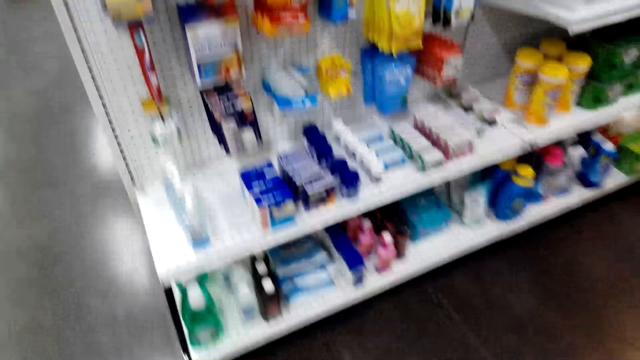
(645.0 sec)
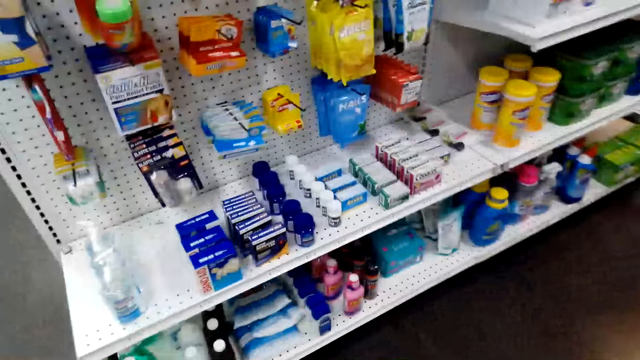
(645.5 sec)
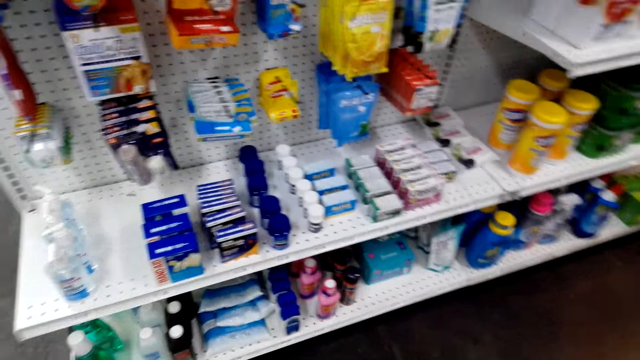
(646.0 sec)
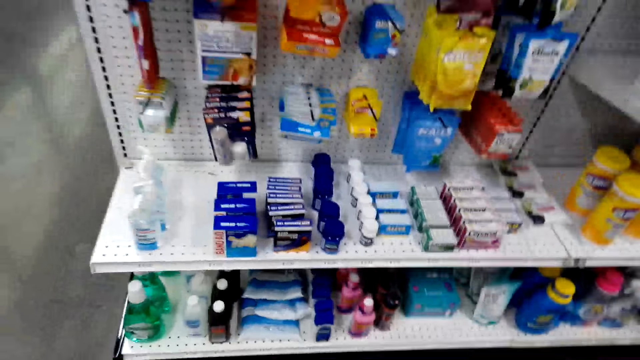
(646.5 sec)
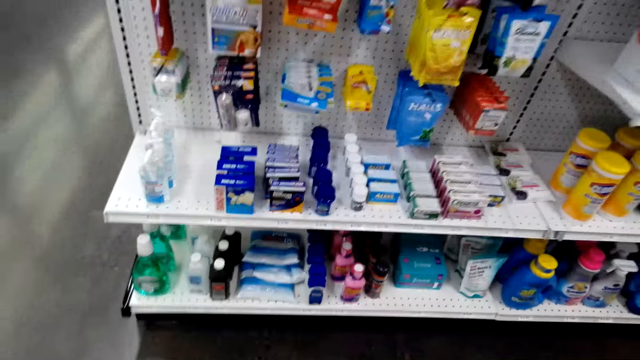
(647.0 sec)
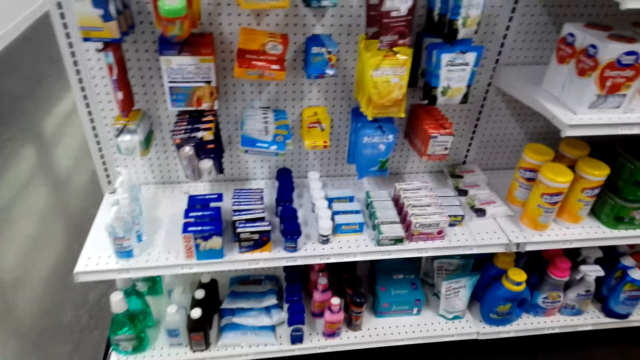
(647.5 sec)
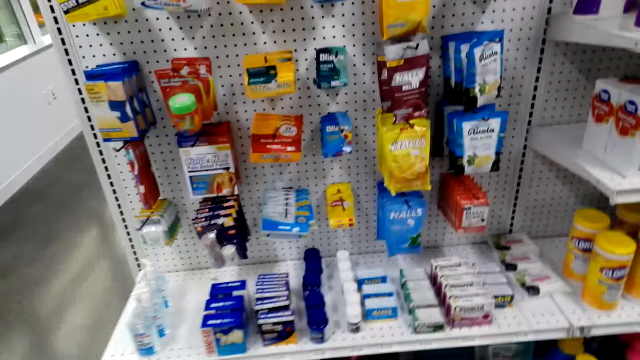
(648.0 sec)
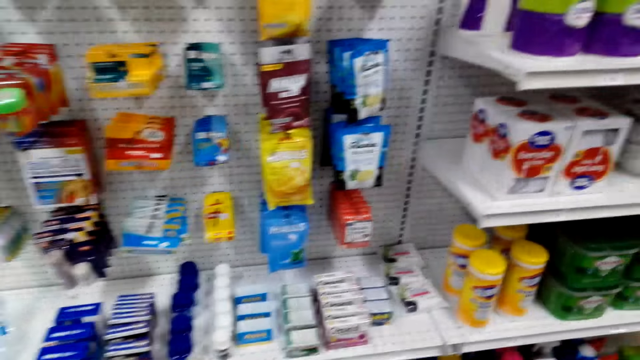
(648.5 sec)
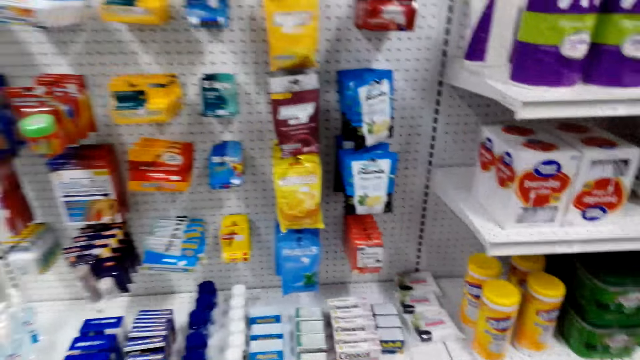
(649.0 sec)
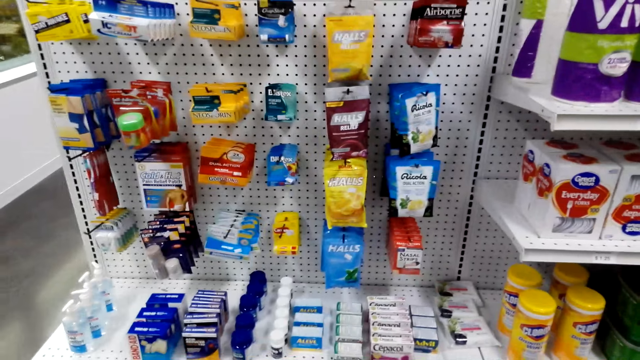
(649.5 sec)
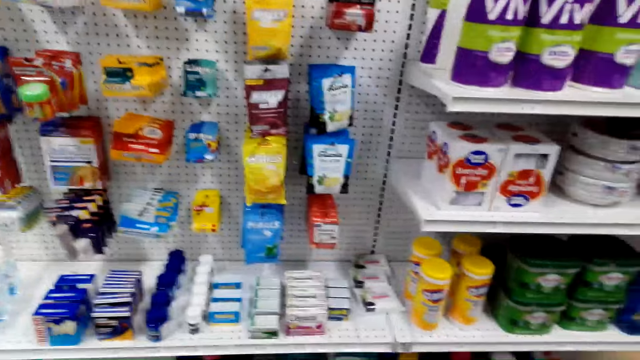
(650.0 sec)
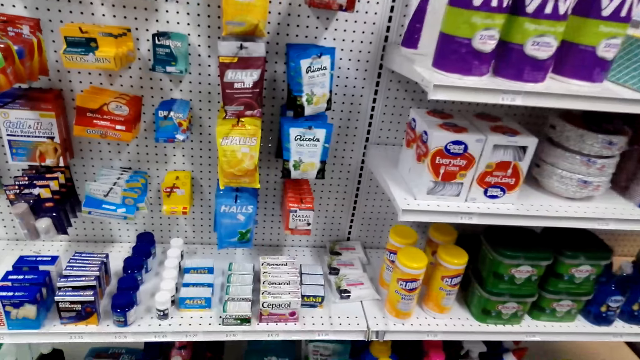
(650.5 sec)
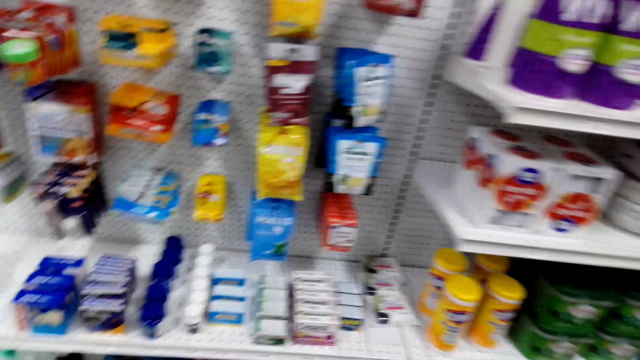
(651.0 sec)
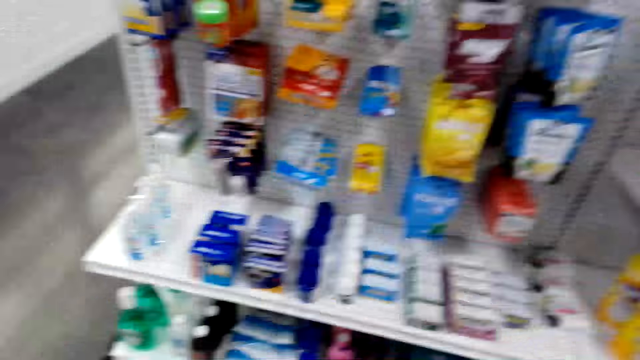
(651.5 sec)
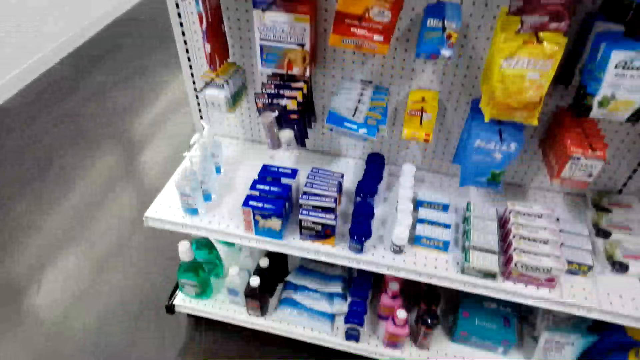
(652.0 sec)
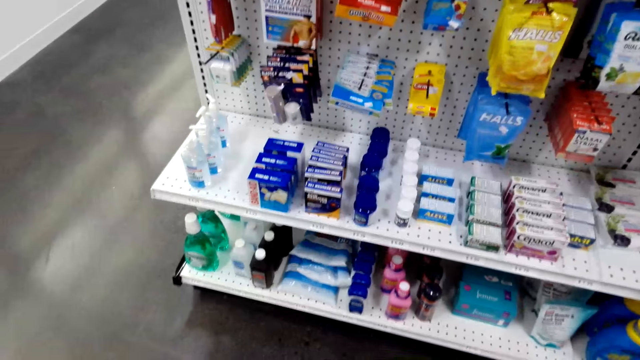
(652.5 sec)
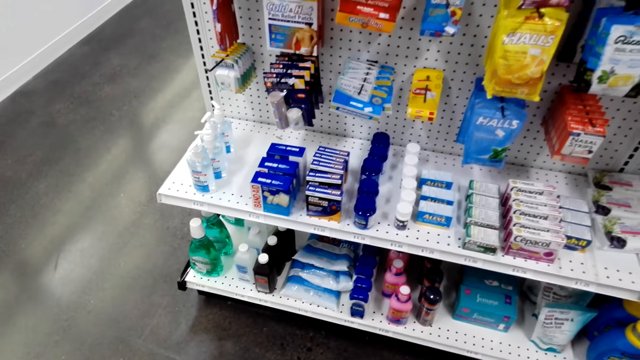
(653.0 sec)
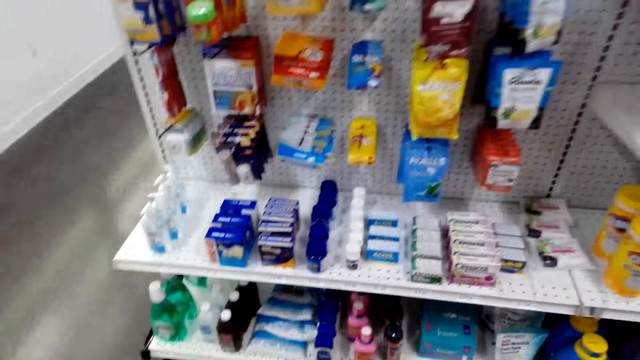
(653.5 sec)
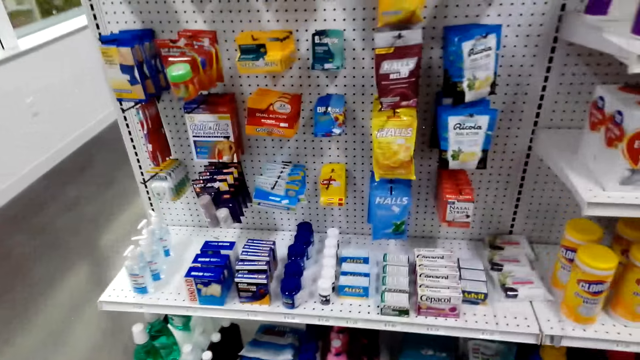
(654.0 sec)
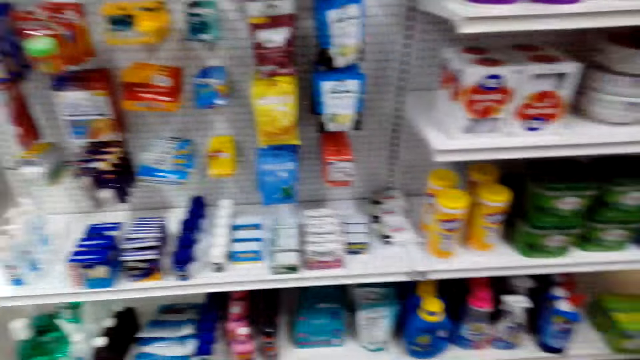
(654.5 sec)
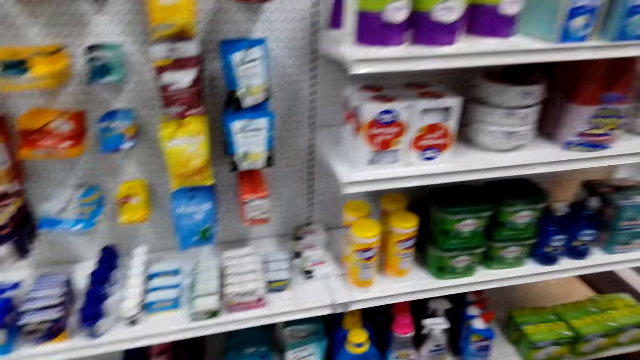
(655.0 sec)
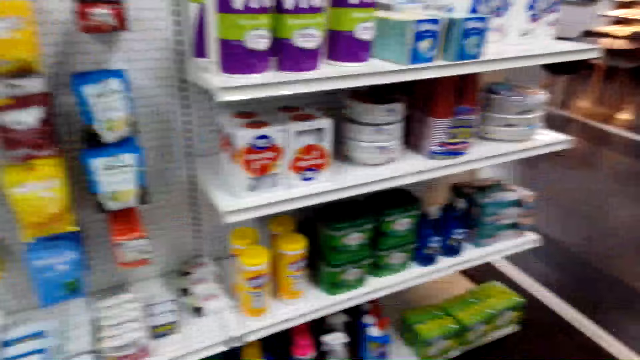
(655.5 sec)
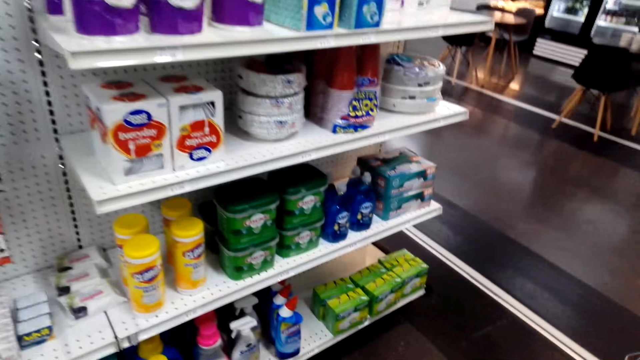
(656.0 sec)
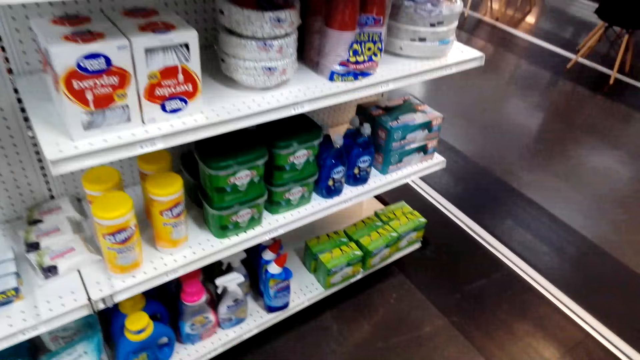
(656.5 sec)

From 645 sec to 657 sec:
The camera wearer stands in the store.

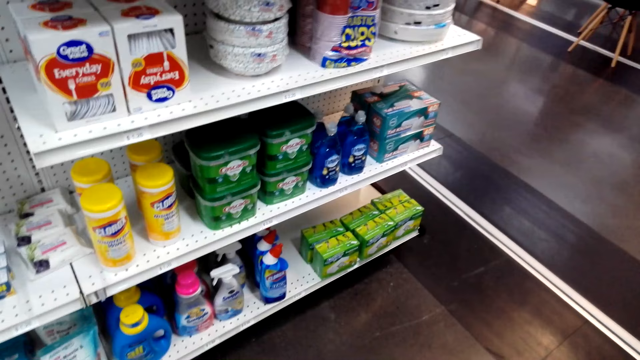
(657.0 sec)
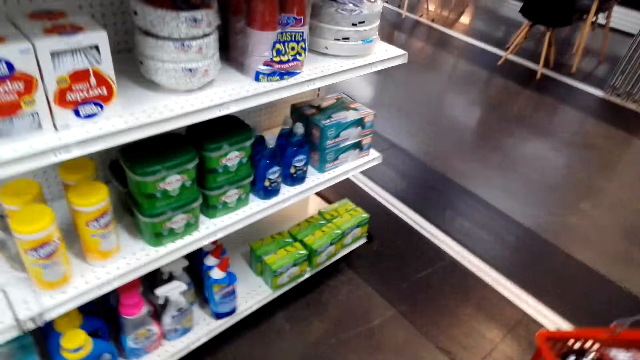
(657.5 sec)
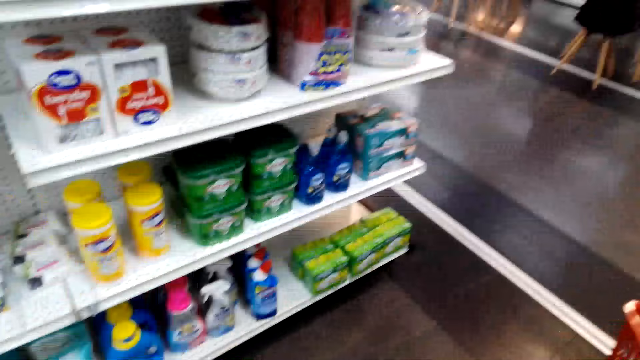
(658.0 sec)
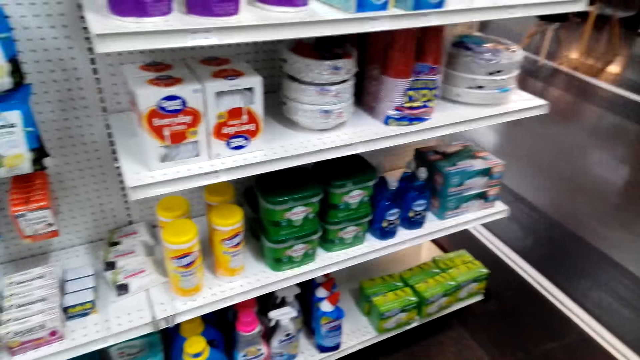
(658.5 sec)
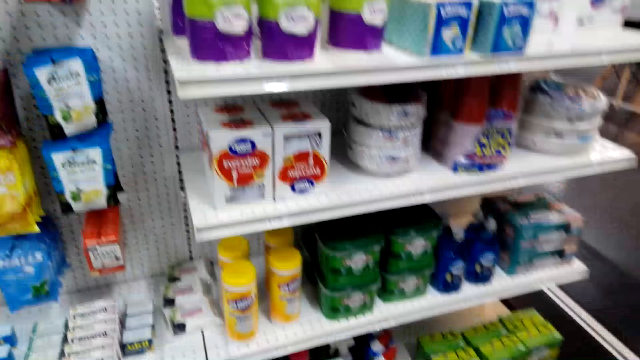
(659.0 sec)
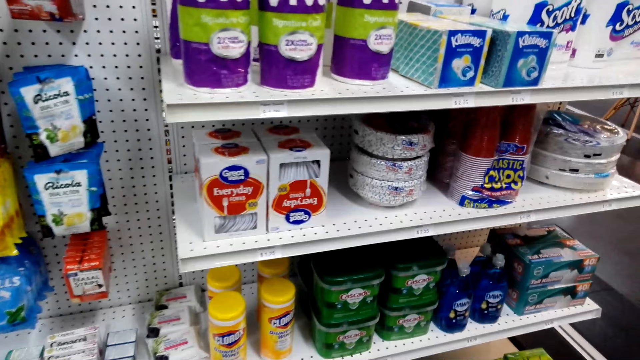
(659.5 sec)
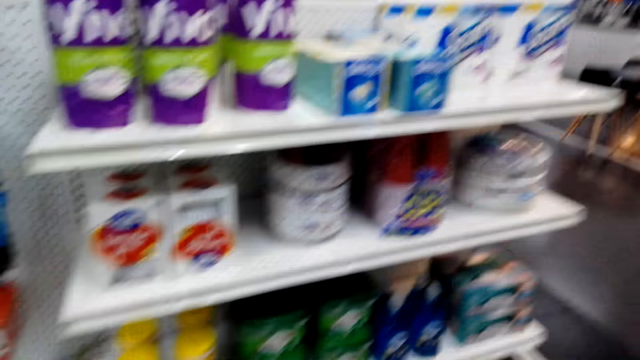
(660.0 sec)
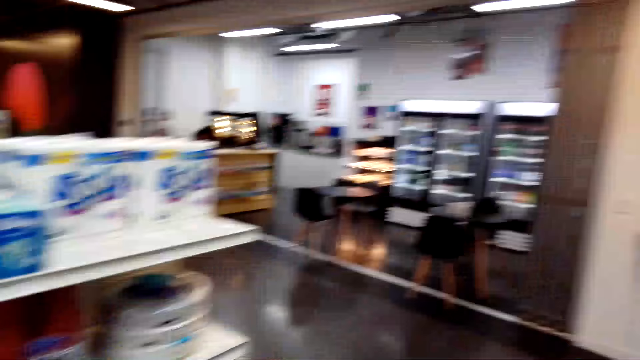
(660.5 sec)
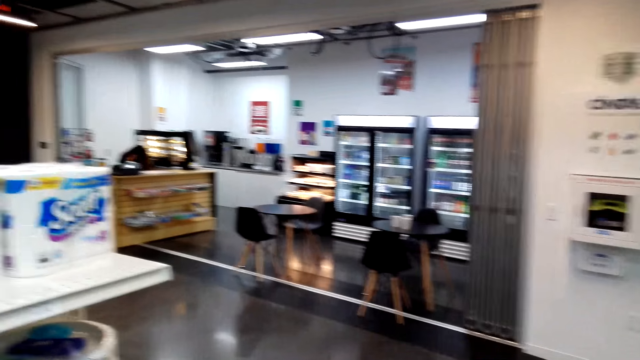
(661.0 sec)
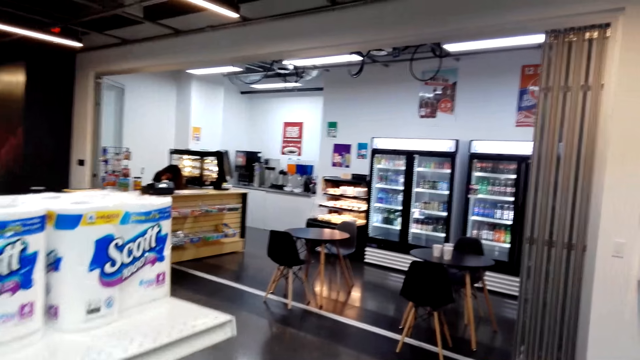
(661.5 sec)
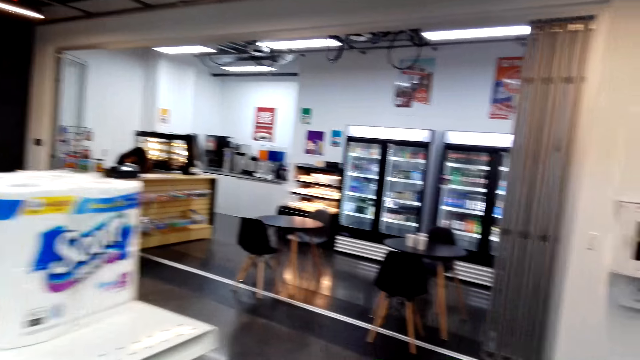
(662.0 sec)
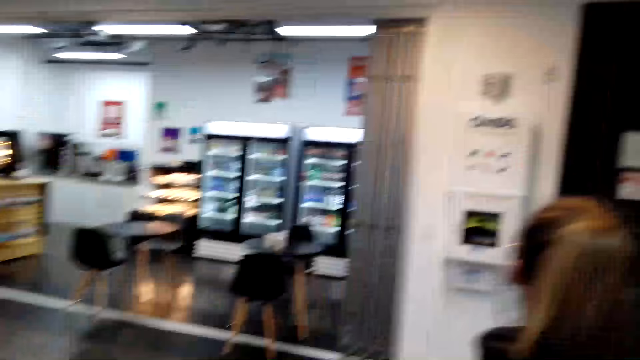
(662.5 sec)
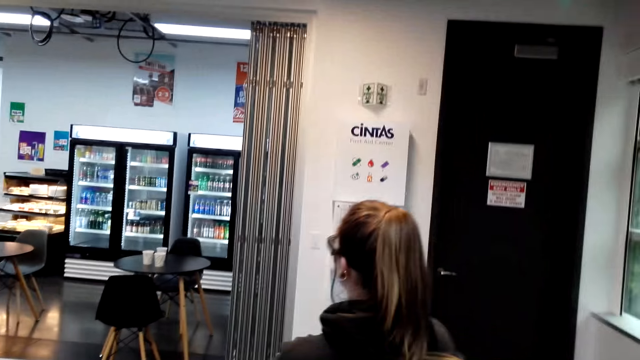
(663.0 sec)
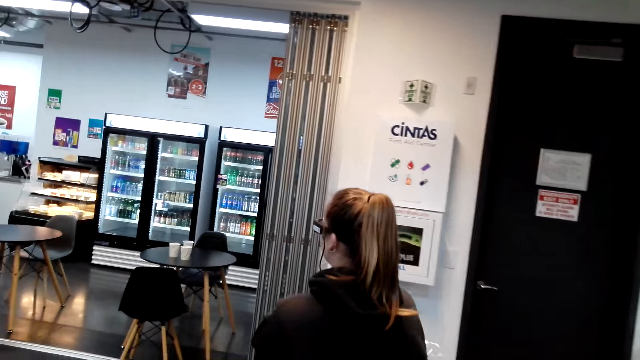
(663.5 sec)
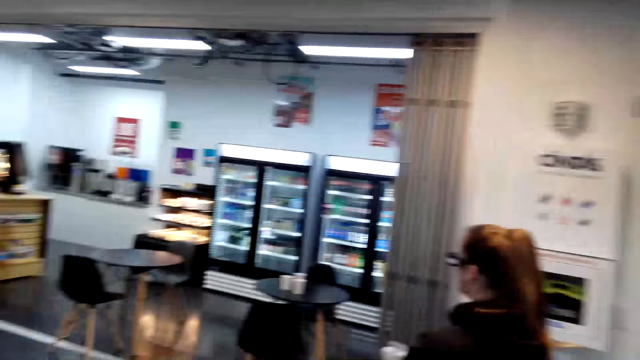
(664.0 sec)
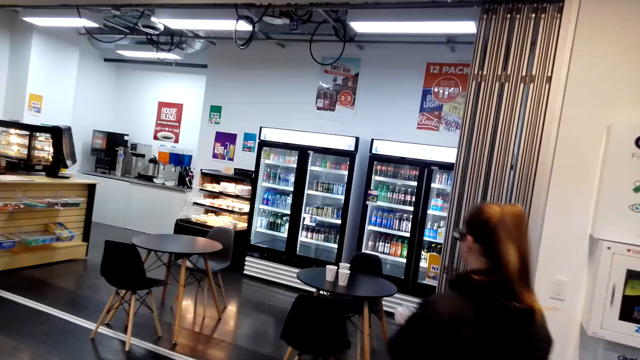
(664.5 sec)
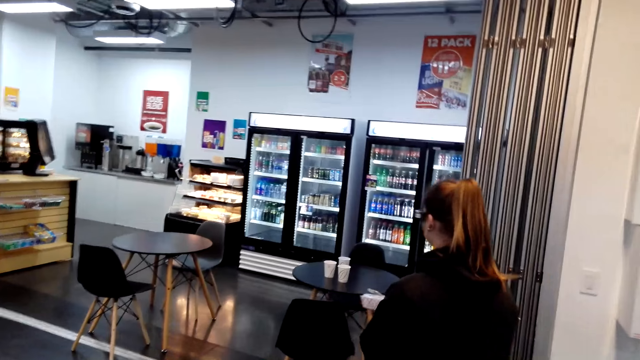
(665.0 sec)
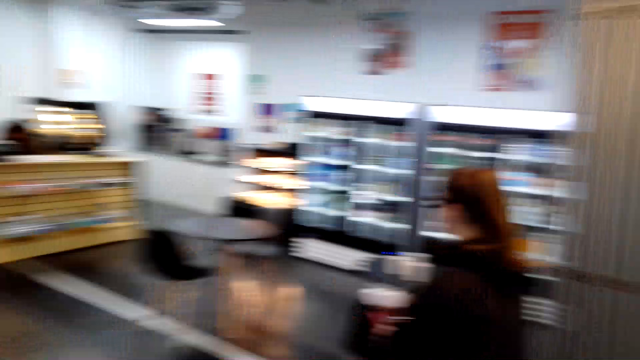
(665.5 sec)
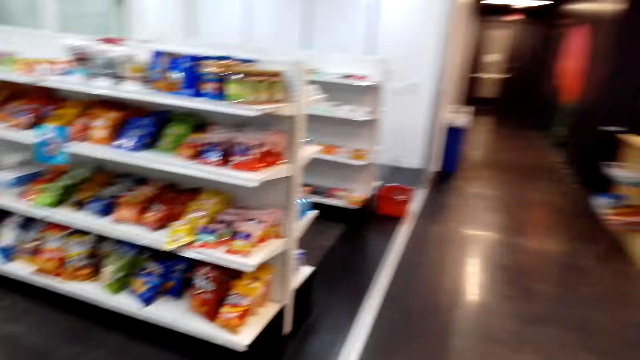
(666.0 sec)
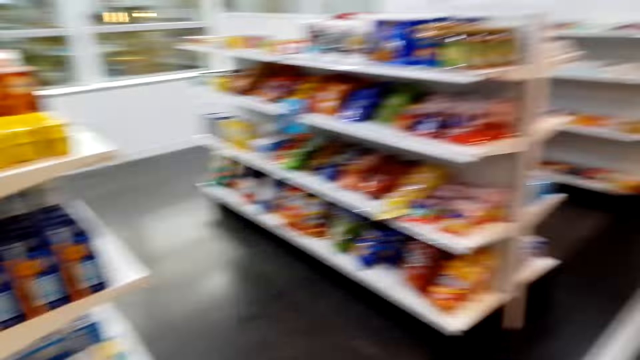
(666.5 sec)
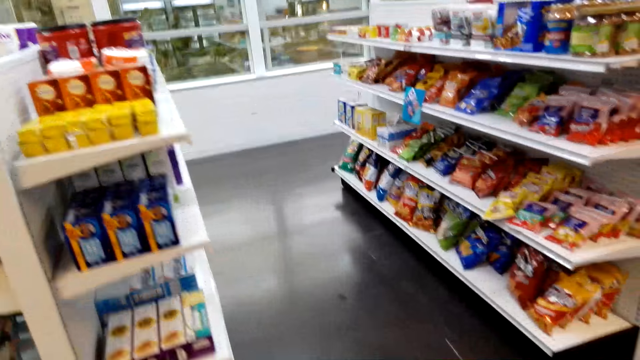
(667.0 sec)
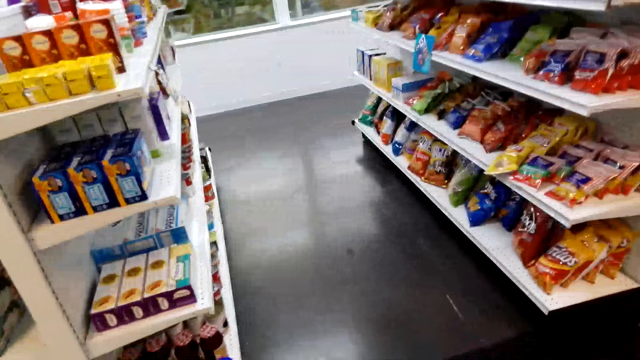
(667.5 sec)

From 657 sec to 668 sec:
The camera wearer walks around the store. A lady walks around the store.
